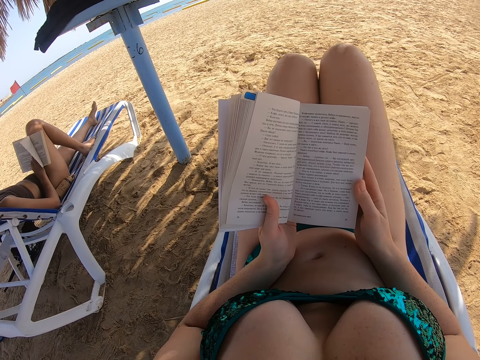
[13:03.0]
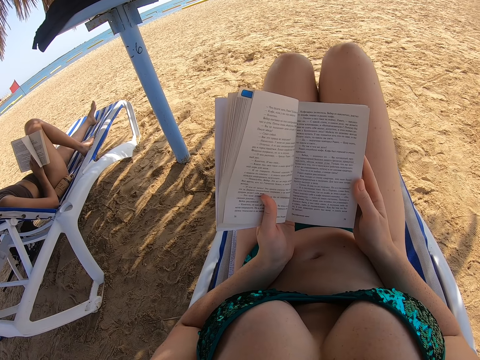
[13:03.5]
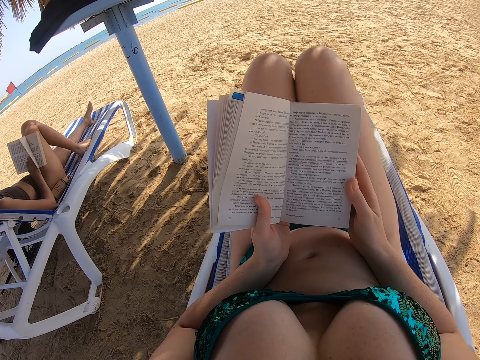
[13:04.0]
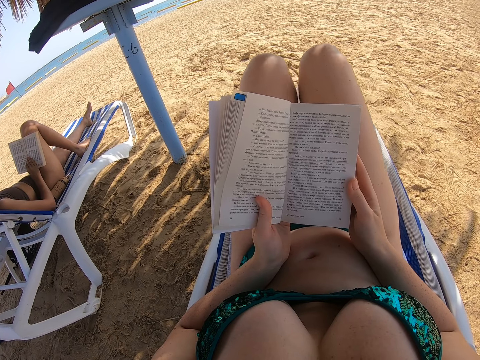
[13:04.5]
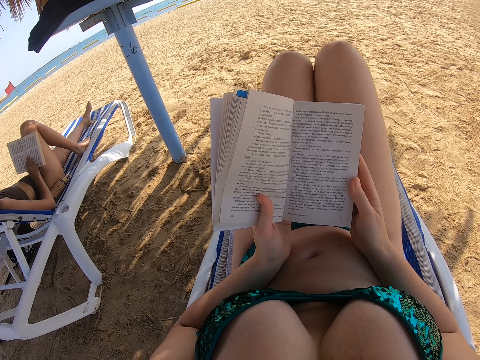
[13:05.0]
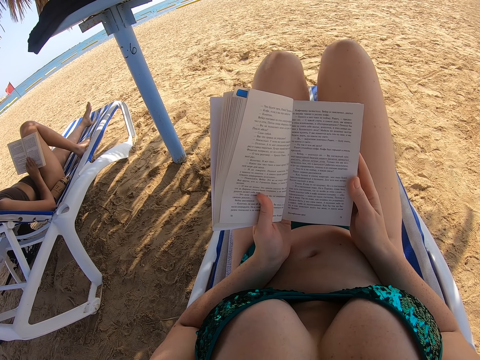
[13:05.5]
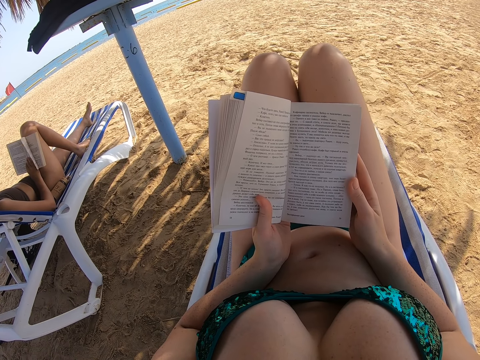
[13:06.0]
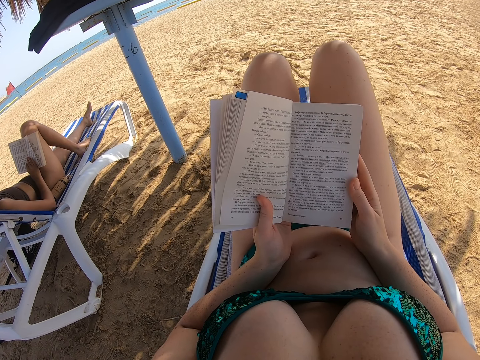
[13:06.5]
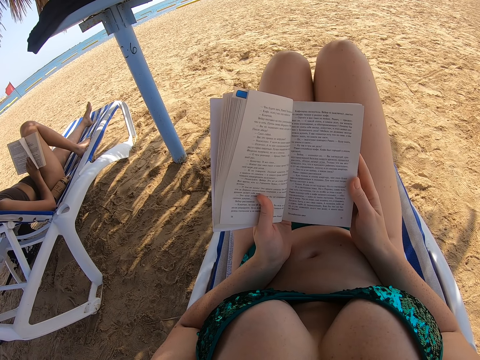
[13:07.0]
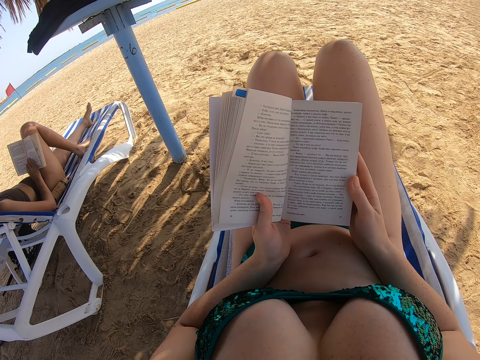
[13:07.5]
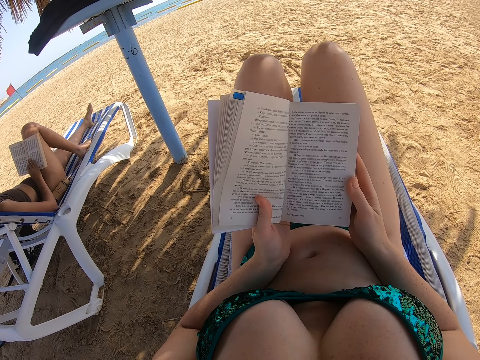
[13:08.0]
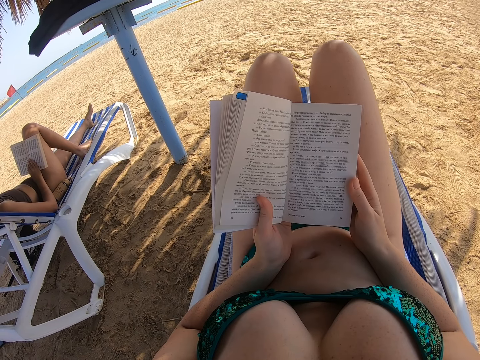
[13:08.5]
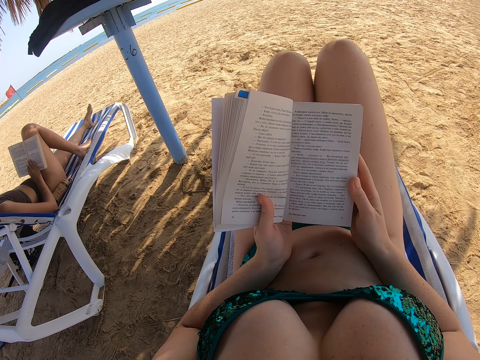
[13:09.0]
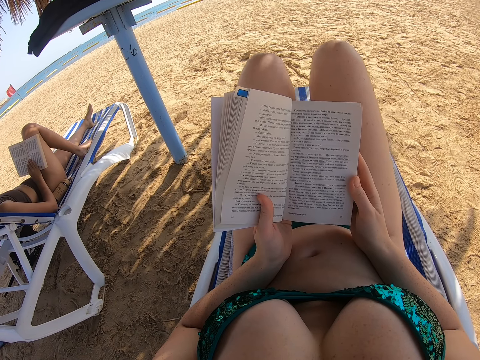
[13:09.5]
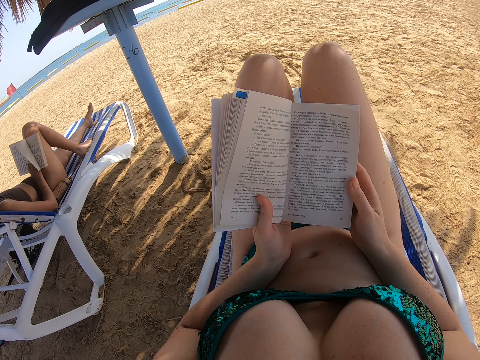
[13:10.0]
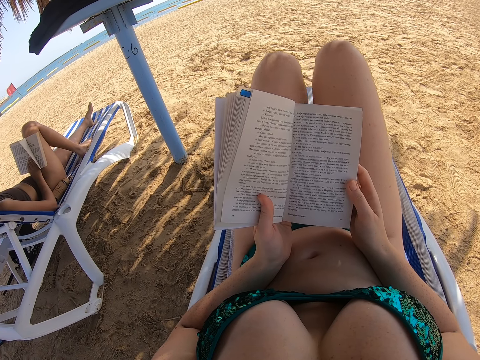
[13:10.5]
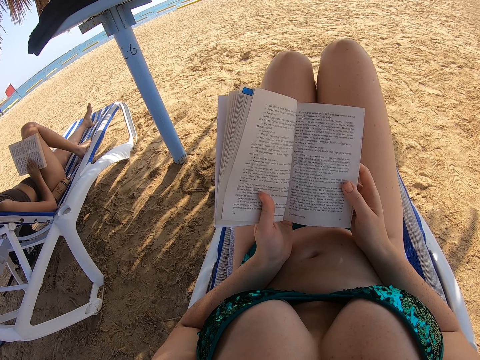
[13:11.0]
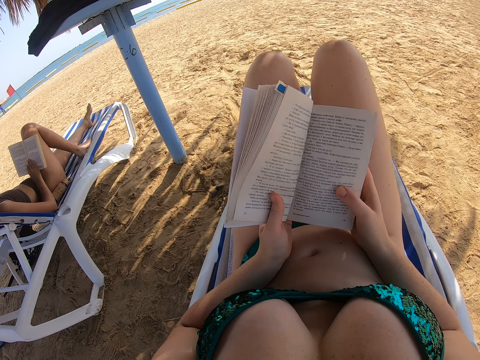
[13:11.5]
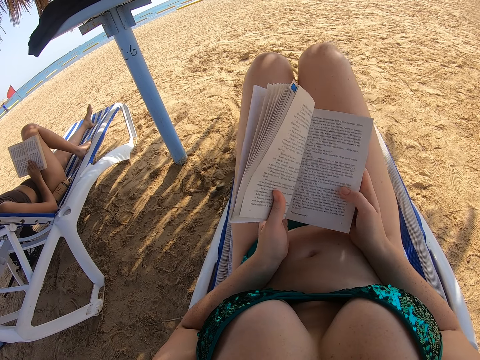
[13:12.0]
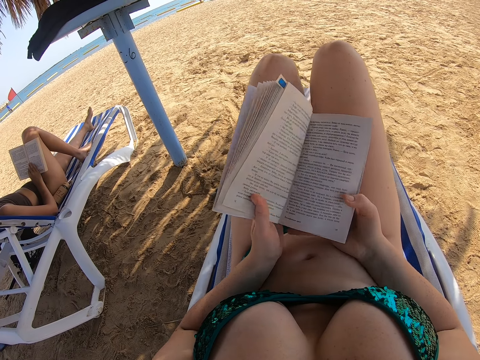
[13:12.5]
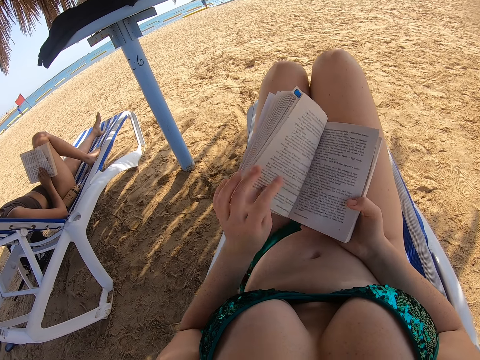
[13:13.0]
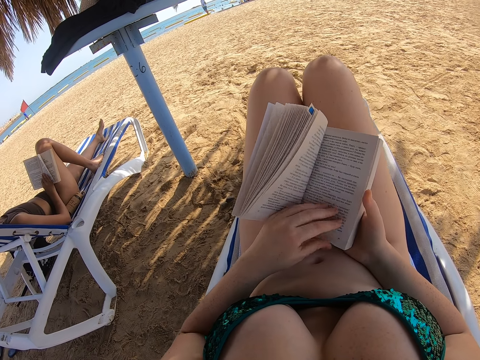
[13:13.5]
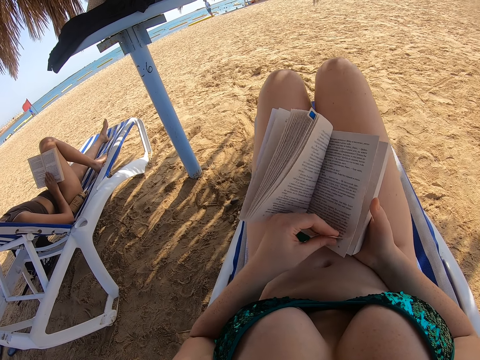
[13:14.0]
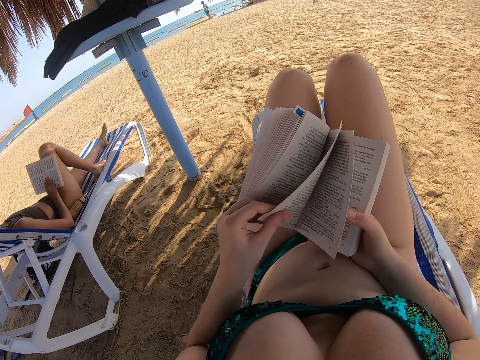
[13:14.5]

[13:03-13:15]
The camera wearer flips the book.

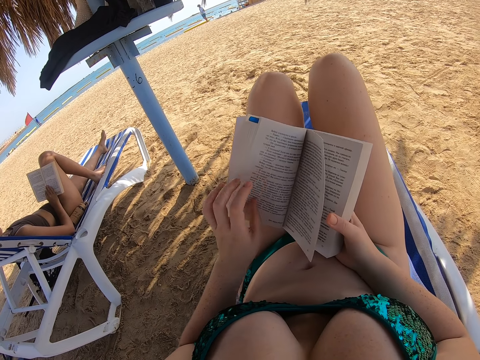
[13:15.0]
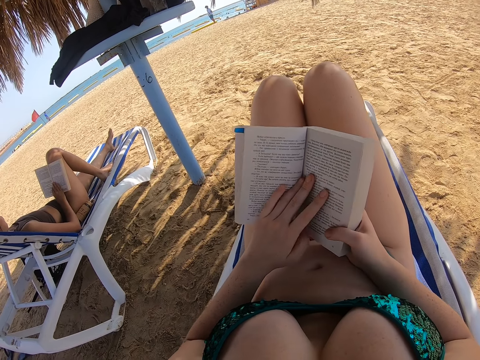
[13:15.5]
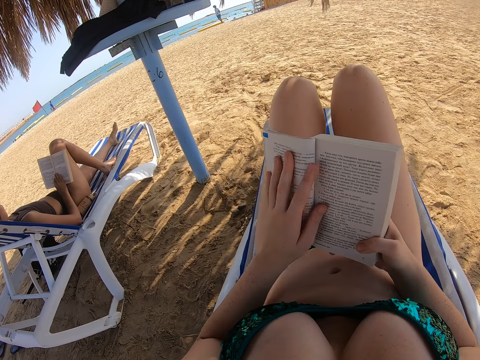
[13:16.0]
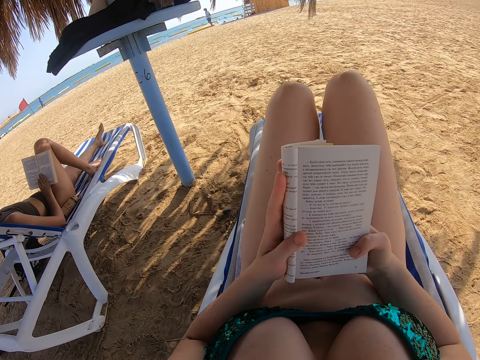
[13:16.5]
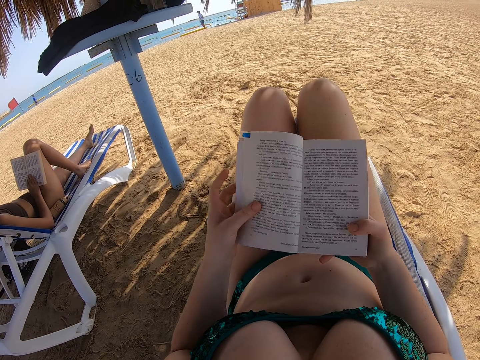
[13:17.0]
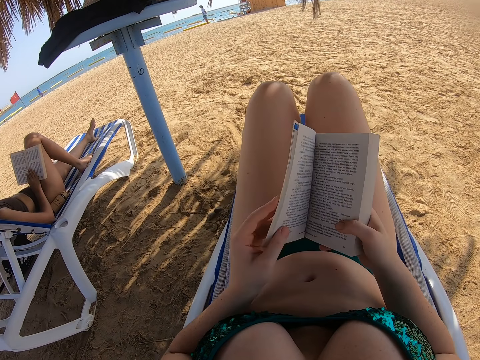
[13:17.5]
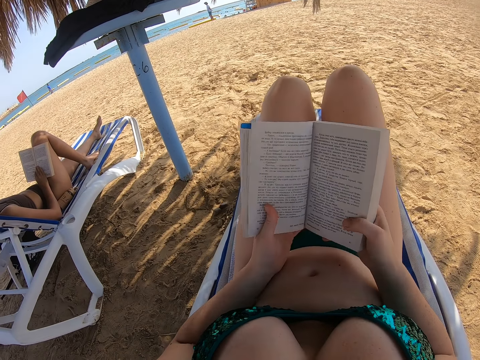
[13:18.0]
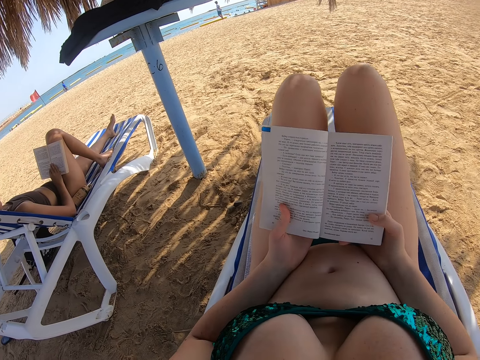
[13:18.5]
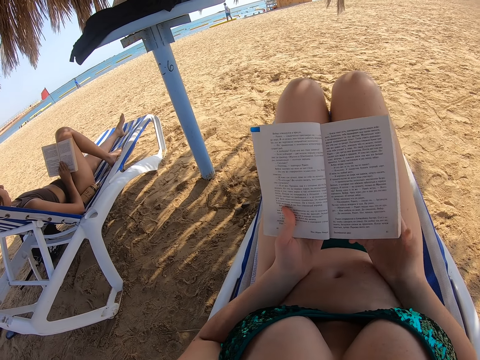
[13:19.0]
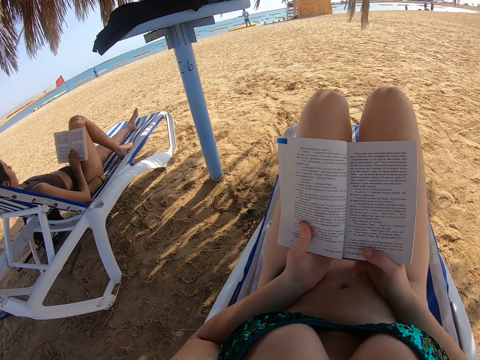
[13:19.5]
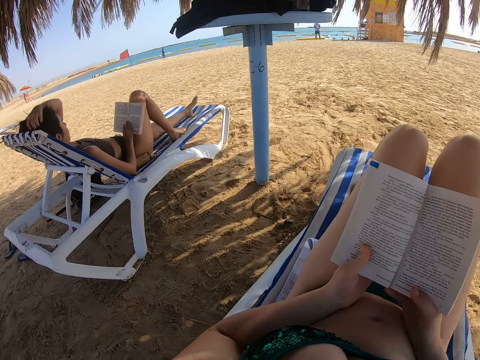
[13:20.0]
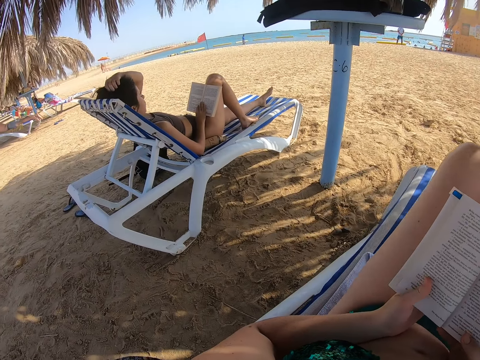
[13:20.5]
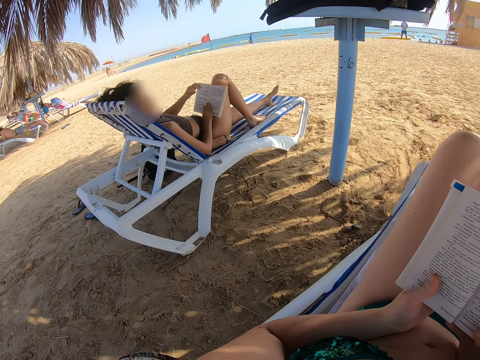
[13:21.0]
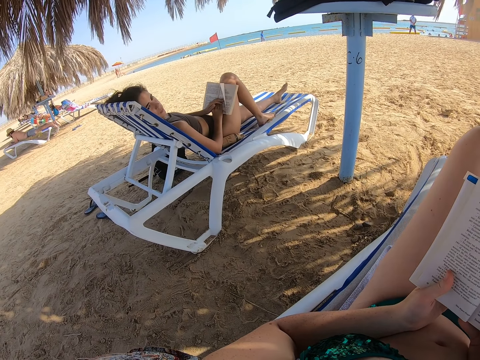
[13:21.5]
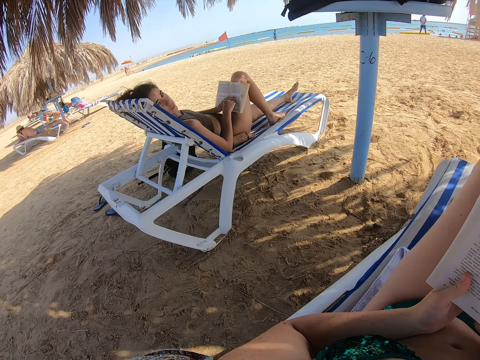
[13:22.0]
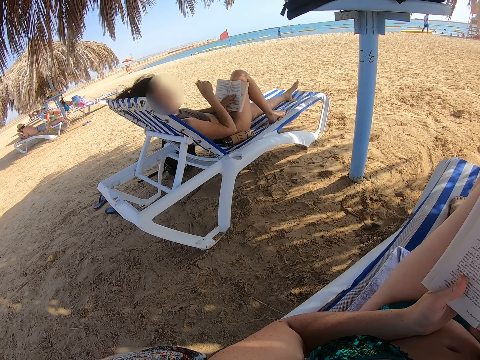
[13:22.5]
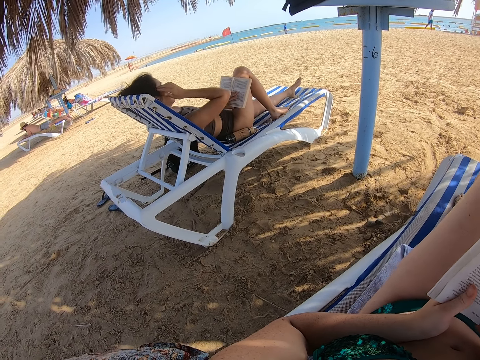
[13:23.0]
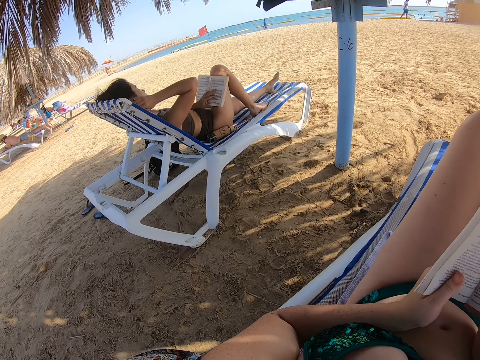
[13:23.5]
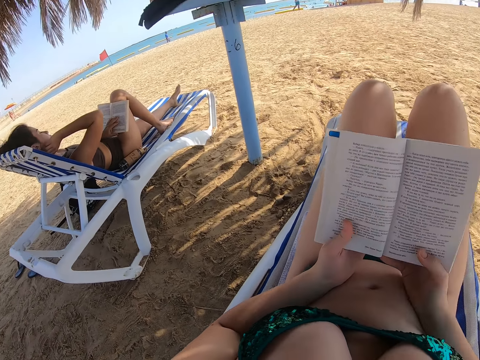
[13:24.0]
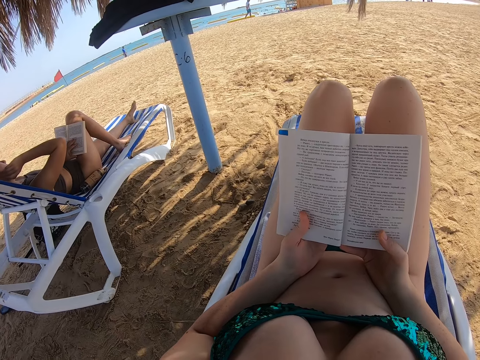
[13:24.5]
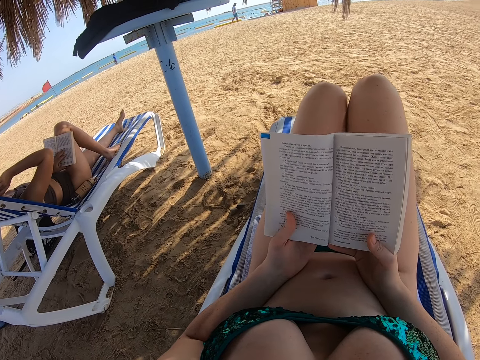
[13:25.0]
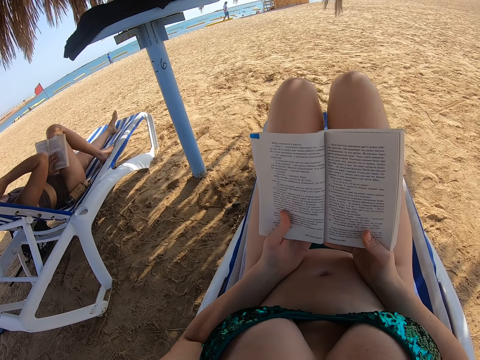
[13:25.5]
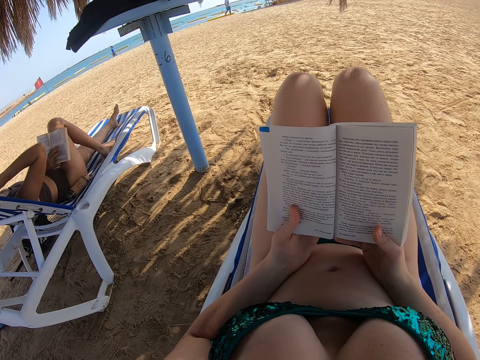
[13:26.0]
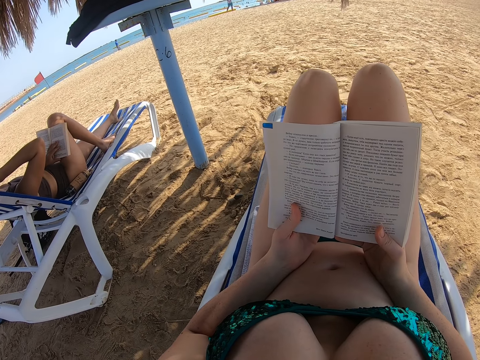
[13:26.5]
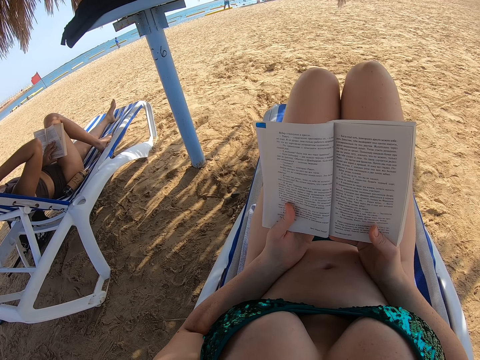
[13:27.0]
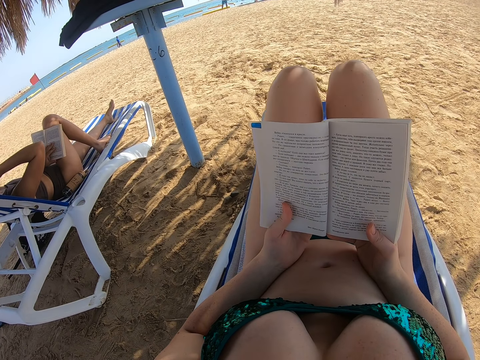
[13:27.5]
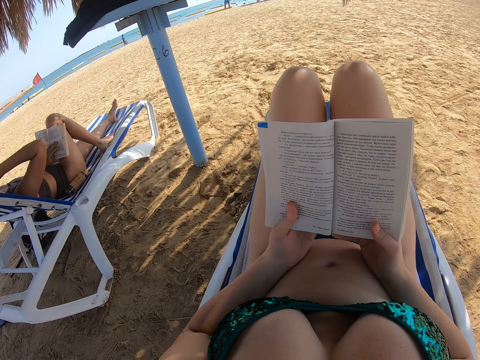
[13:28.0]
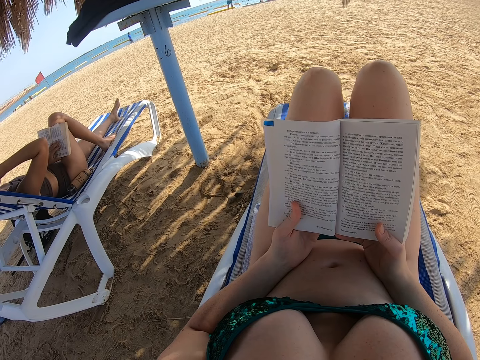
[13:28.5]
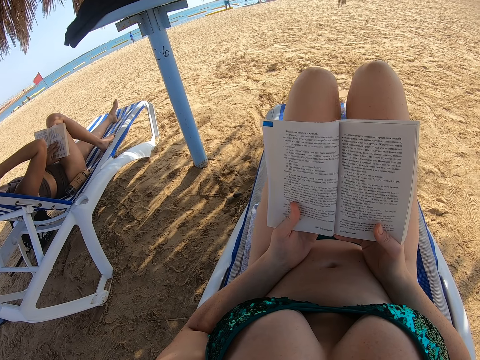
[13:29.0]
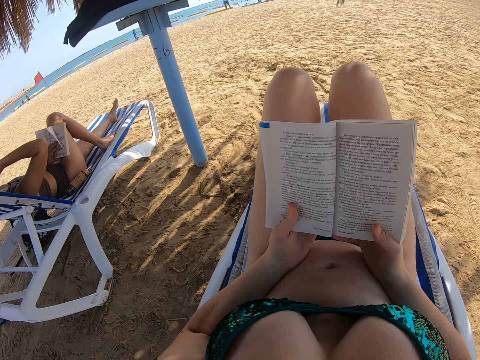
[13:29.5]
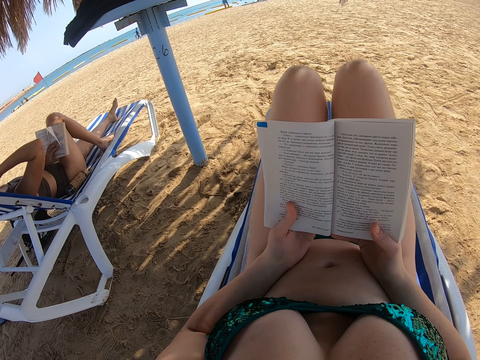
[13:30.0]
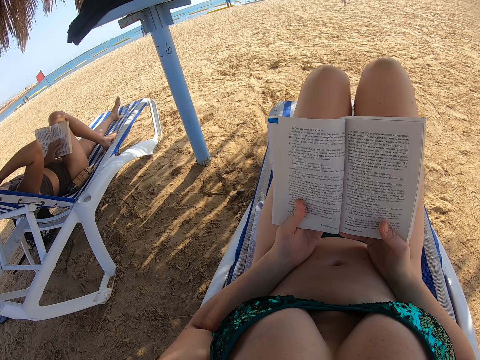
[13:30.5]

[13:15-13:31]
The camera wearer opens the next page of the book with the left hand. They fold the book and adjust the book in the hands. They read the book. They turn around. A lady stares at the camera wearer. The lady places the left hand on the book, folds the hands on the book, and scratches the head. The camera wearer looks at the lady. They turn around. They read the book. The lady raises the hand towards the ear.
